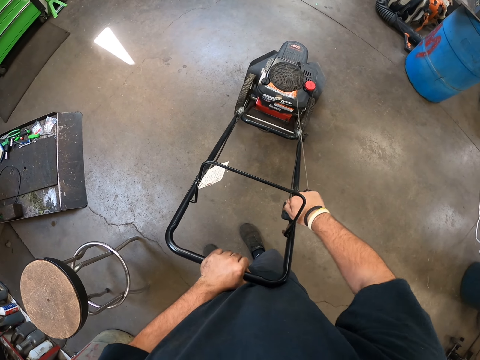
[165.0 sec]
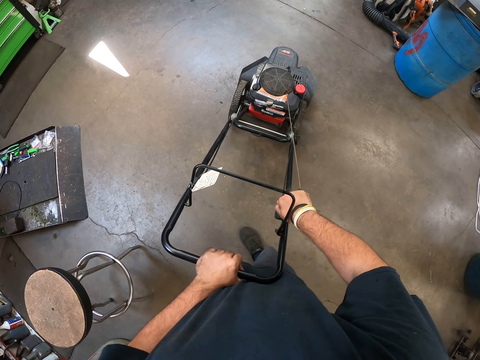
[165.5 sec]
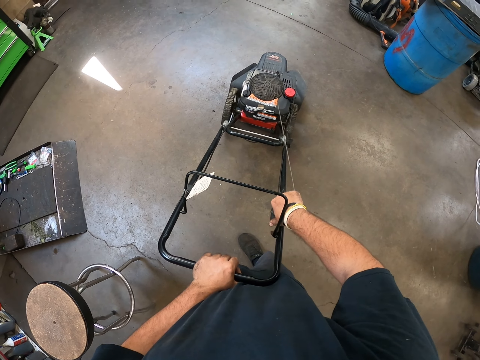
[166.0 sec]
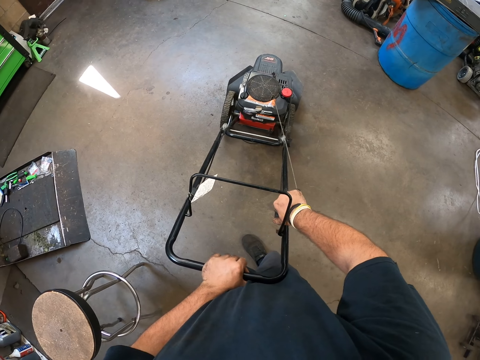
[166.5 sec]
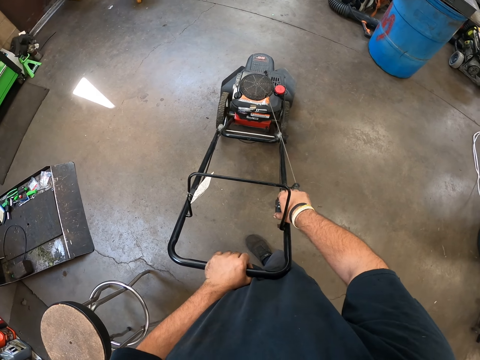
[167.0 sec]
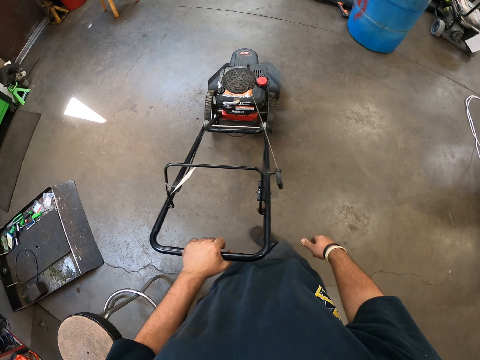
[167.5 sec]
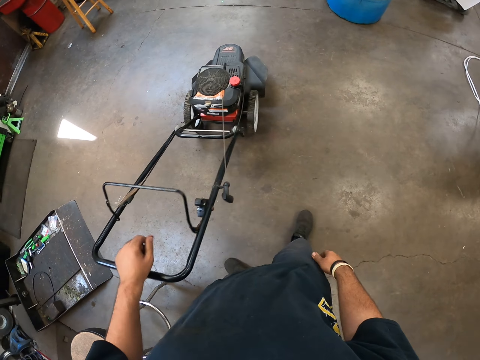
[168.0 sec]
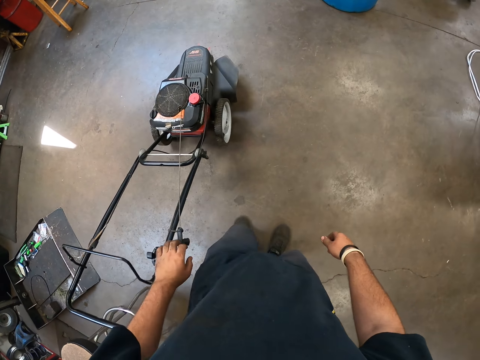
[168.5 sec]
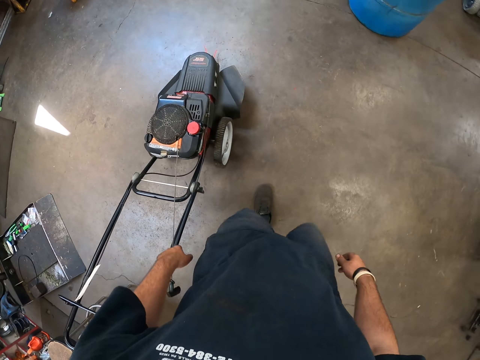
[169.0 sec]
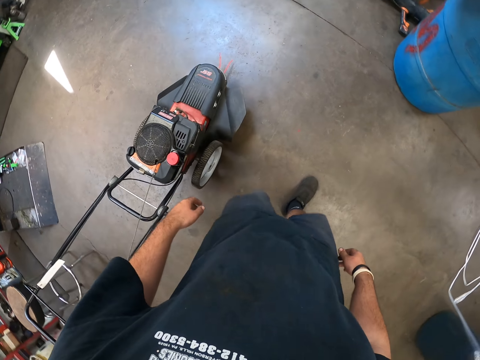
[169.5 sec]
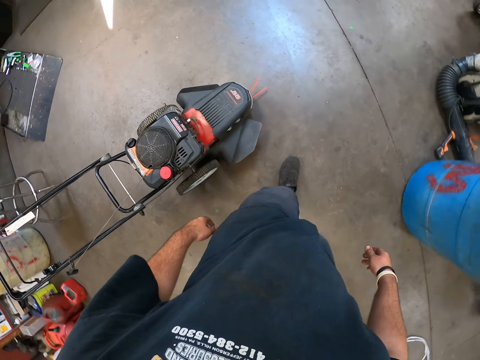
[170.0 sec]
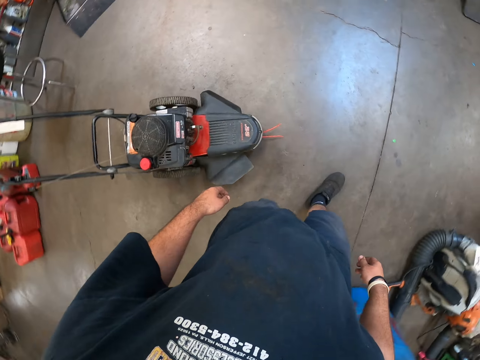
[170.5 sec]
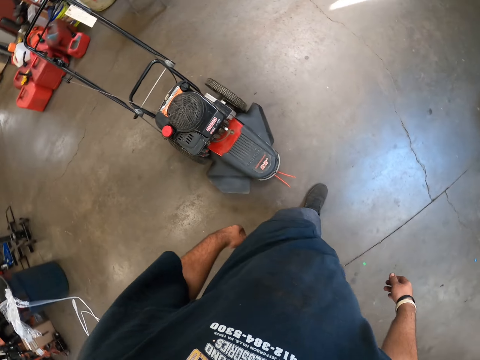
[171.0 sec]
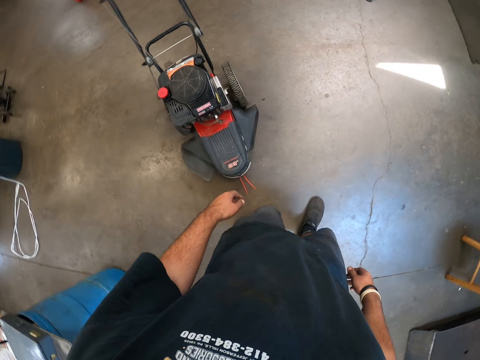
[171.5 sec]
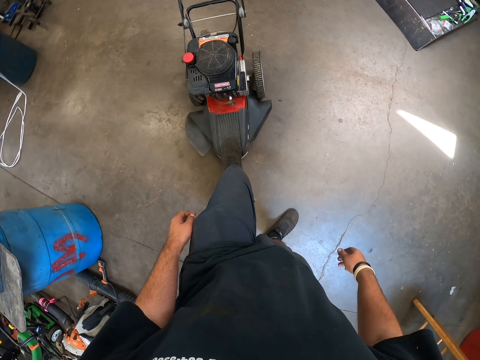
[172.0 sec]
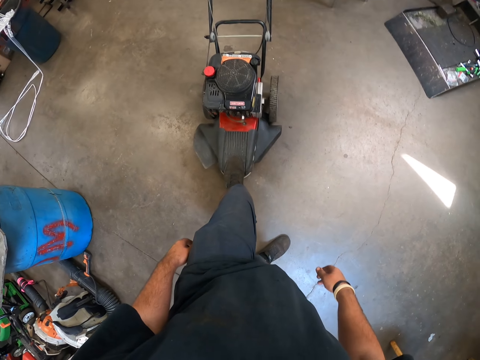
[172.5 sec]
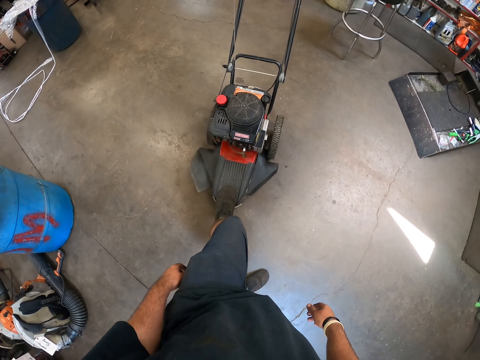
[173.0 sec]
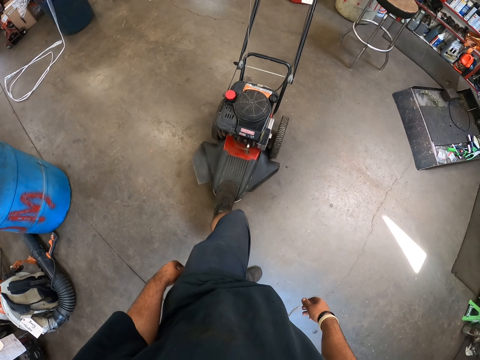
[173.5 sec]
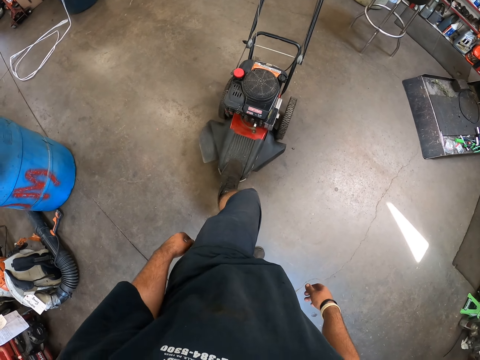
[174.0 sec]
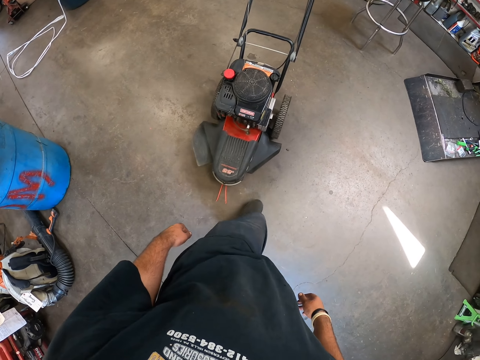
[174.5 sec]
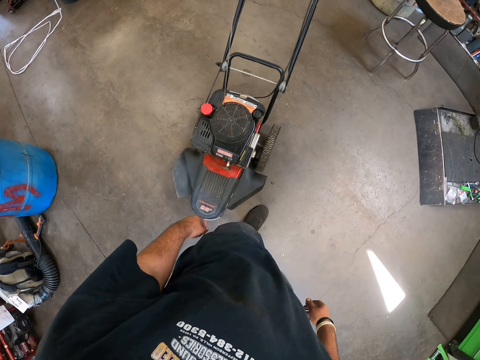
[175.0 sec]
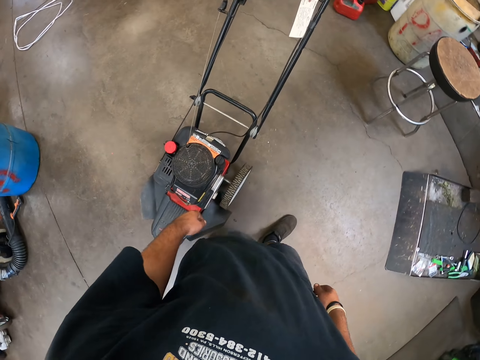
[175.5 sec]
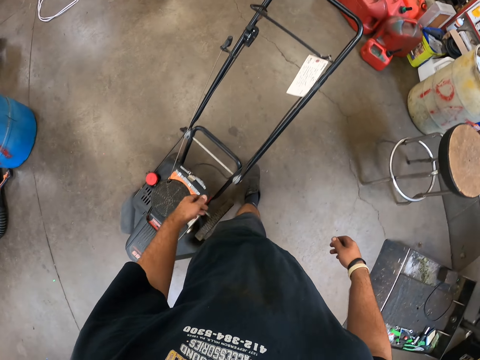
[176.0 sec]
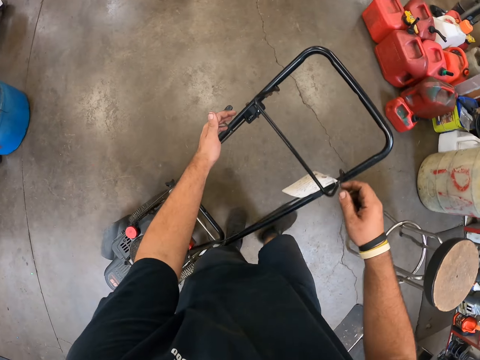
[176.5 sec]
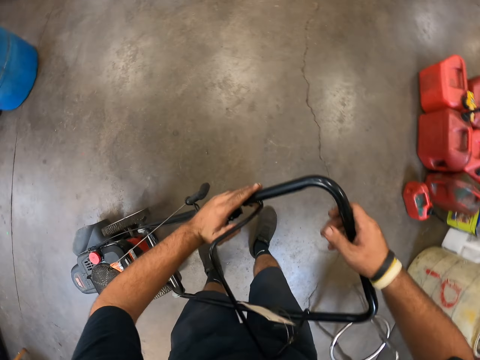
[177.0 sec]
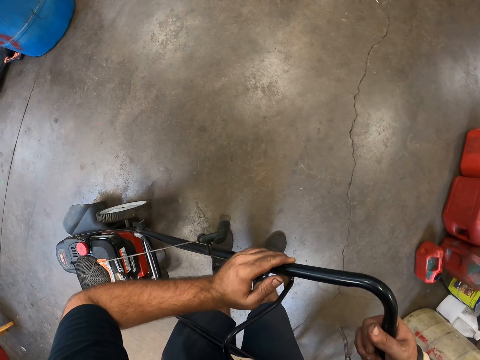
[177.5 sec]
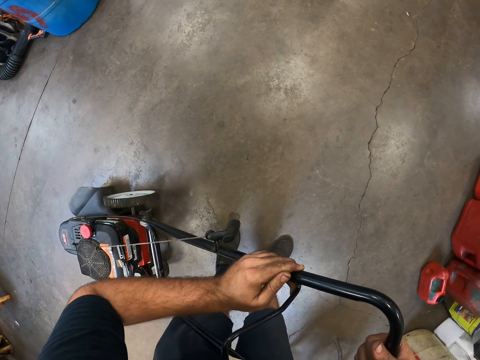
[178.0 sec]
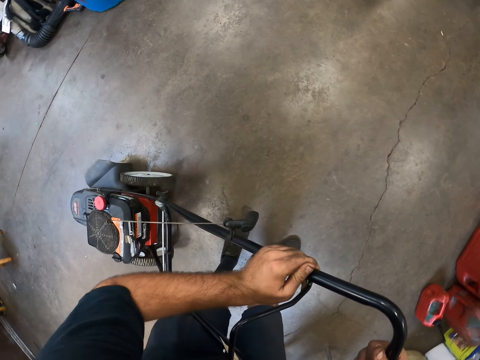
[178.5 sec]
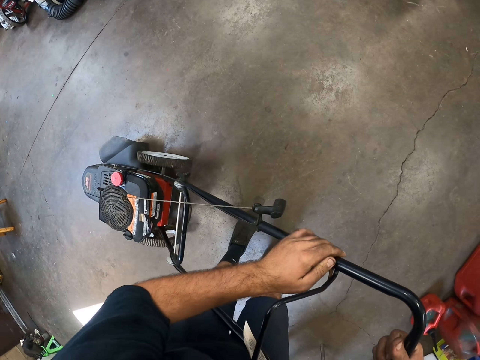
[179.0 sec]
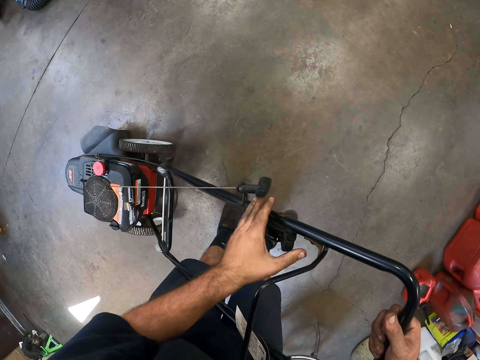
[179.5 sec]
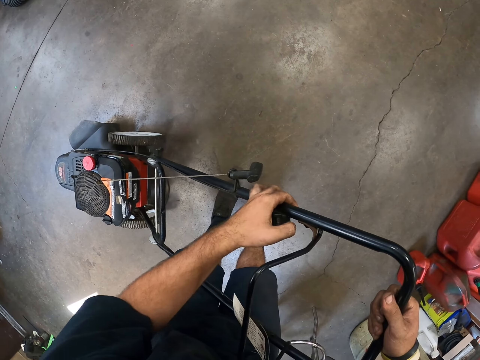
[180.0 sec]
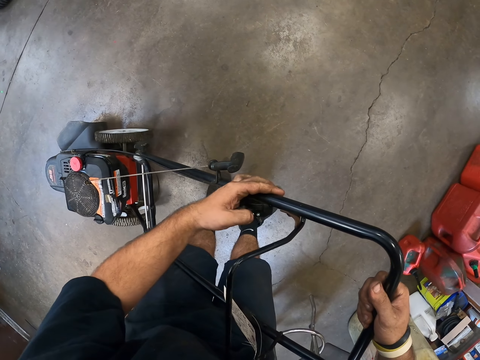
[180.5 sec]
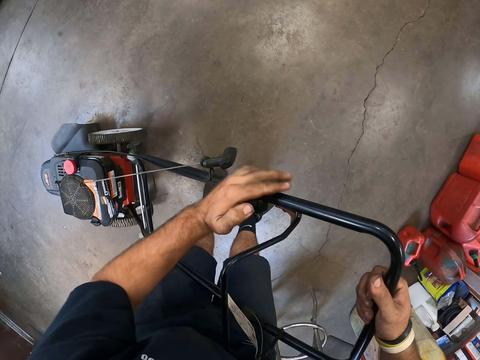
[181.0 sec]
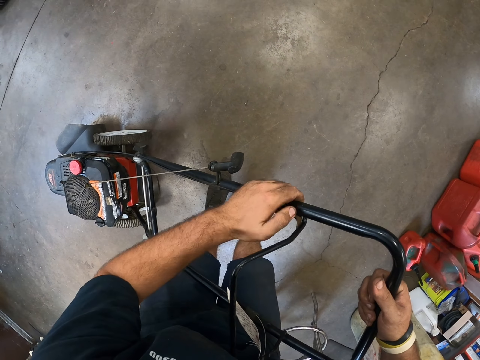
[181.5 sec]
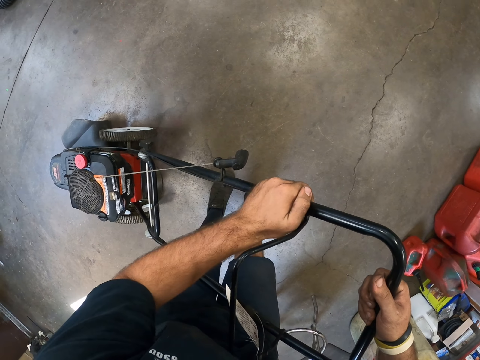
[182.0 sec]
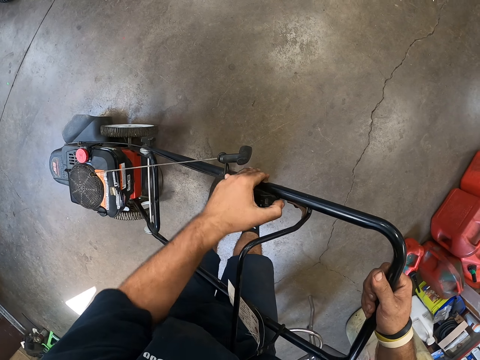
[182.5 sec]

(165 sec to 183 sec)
The camera wearer adjusts something. They walk around the workshop. They inspect the lawn mower. They step on the lawn mower. They walk around the workshop. They walk round the lawn mower. They hold the lawn mower. They adjust something.

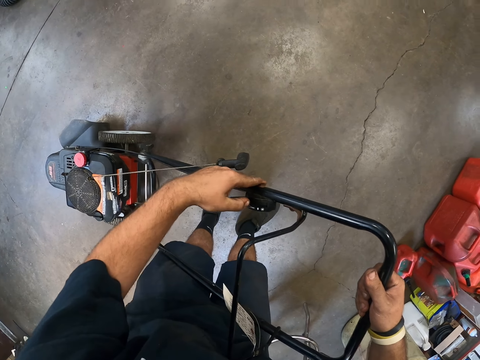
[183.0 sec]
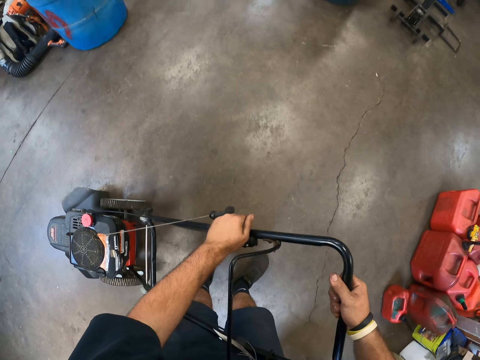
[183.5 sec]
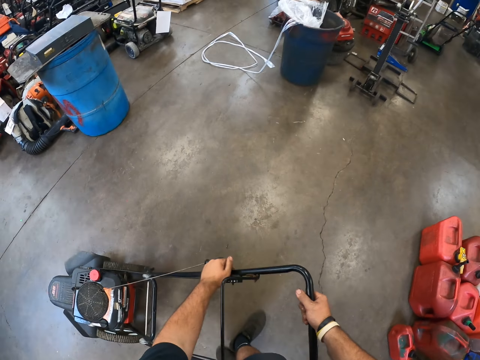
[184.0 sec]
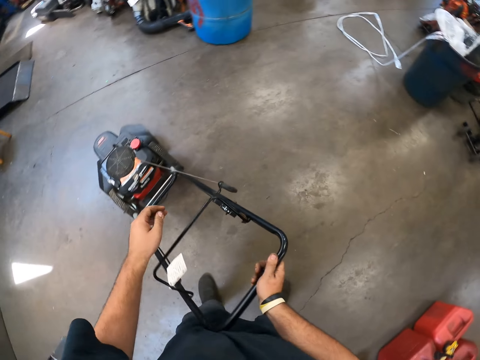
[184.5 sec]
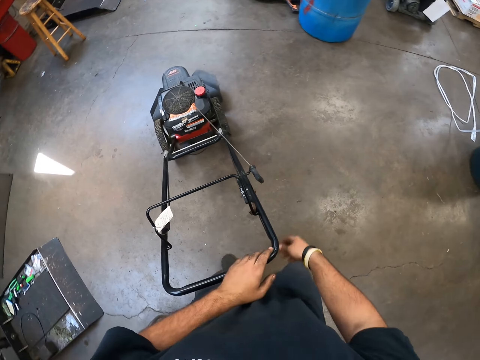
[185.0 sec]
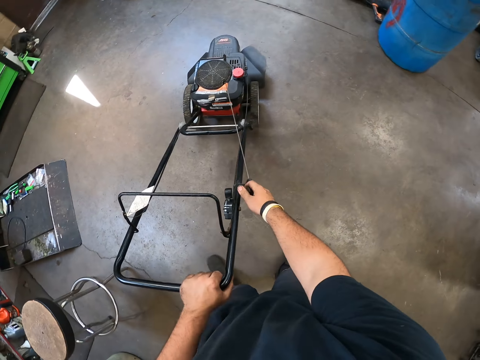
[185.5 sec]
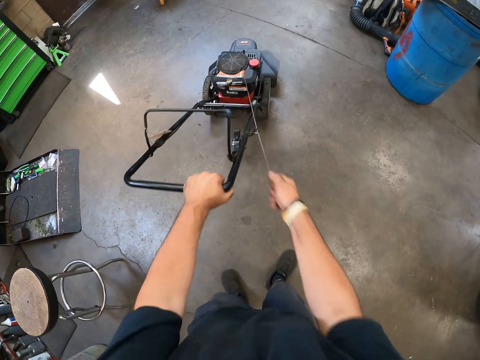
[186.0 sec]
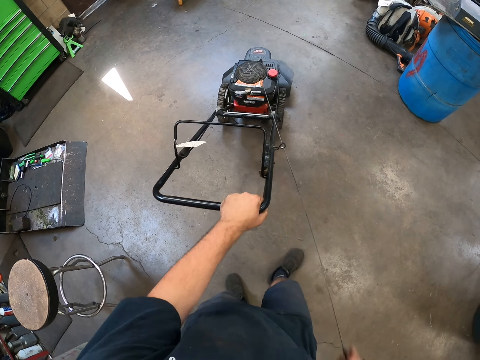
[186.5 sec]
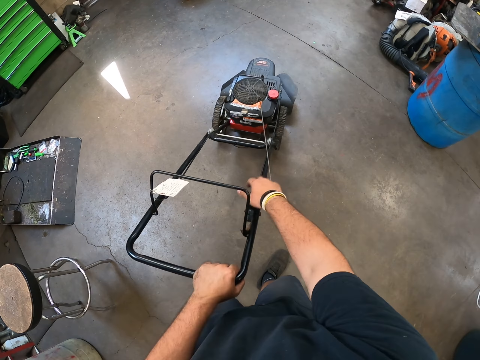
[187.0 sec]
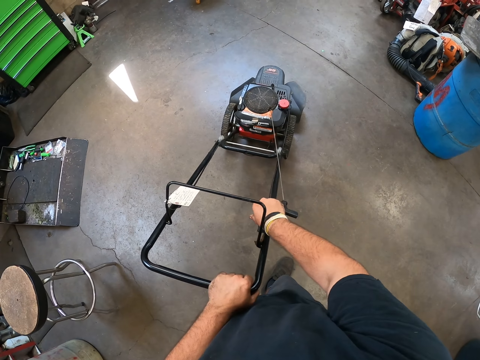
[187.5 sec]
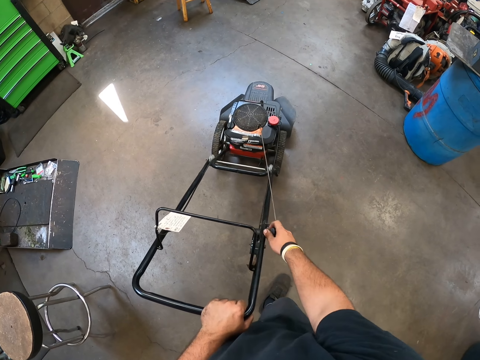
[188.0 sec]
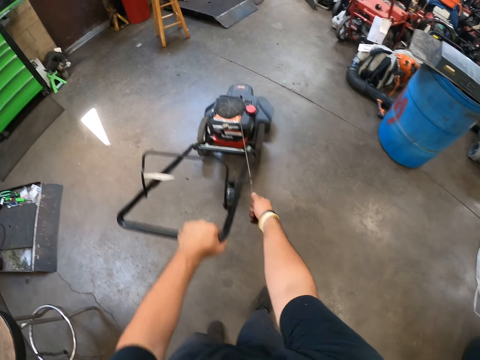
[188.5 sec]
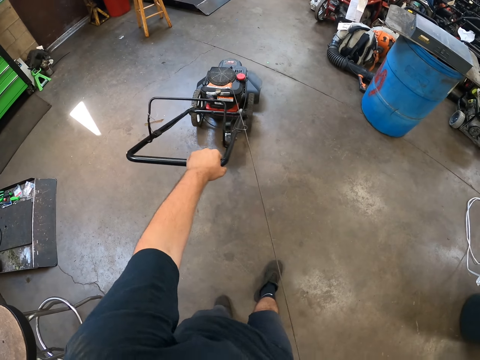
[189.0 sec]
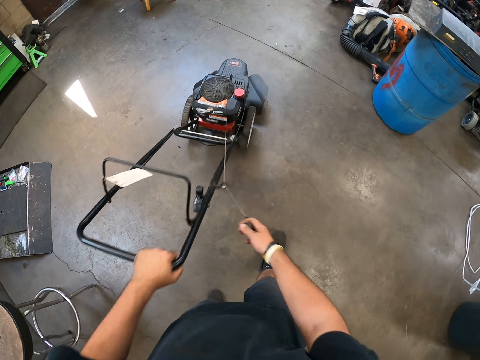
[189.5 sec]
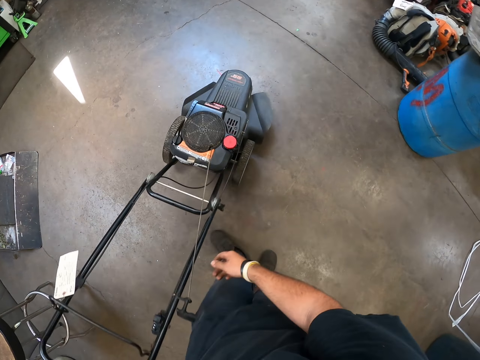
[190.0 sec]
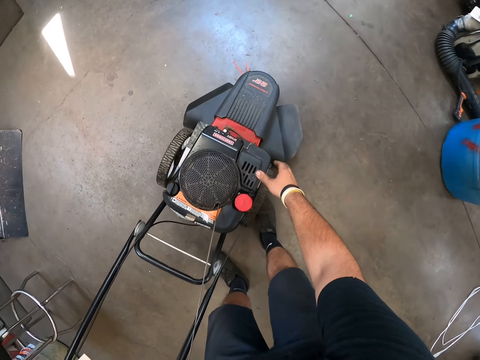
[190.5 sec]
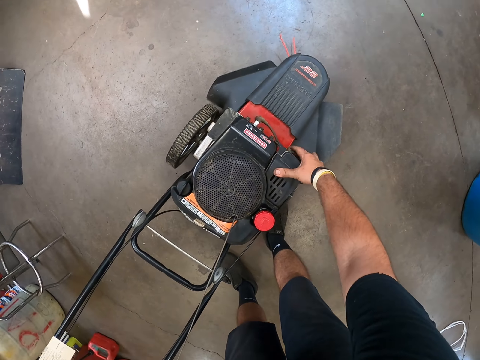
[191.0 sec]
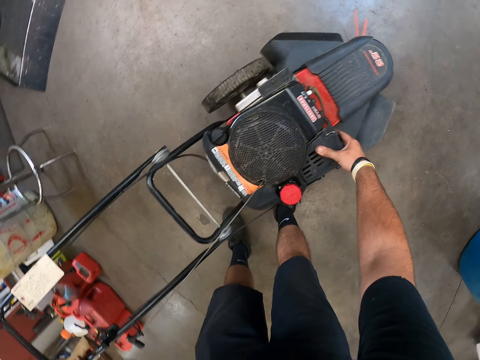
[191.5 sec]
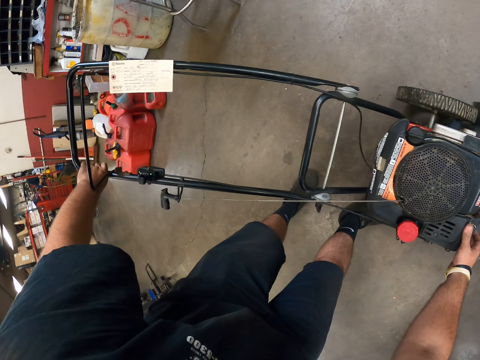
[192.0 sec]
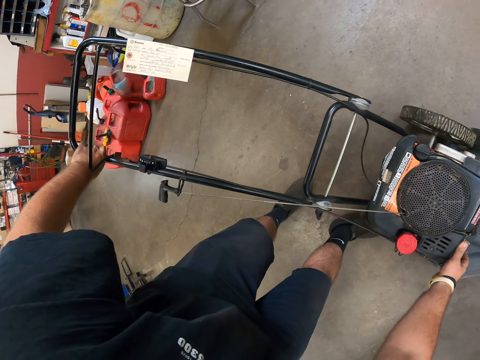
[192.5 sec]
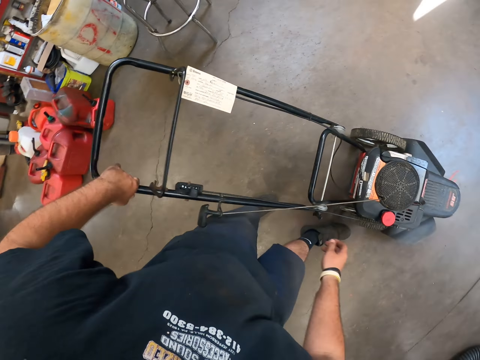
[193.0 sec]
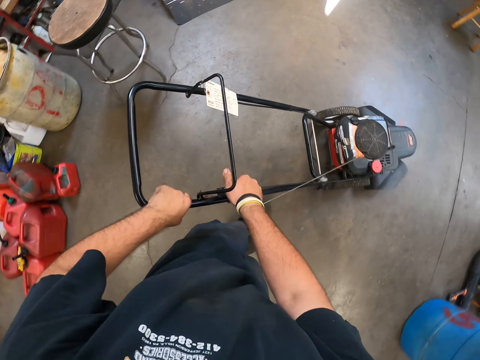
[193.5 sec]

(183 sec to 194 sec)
The camera wearer starts the lawn mower. They pull the start cord. They hold the air filter cover.
